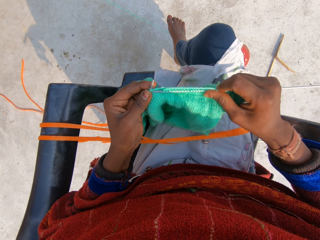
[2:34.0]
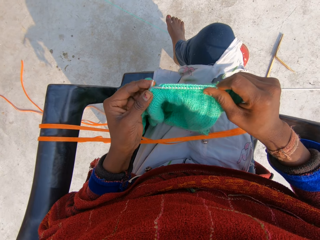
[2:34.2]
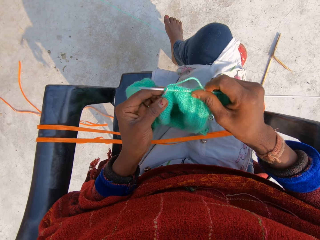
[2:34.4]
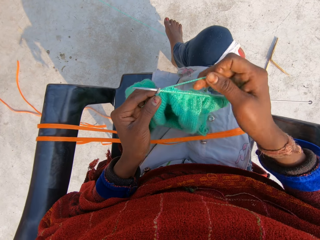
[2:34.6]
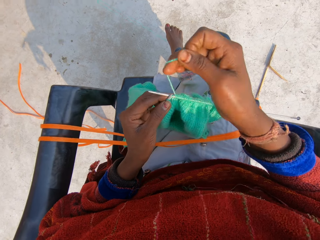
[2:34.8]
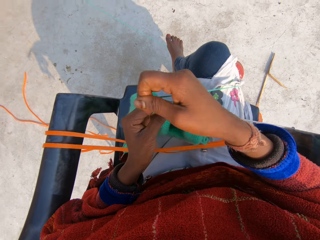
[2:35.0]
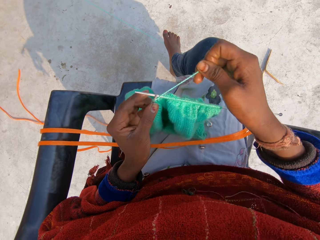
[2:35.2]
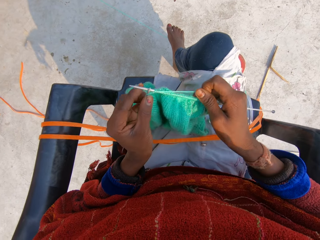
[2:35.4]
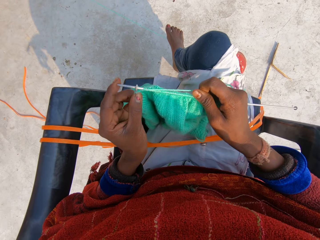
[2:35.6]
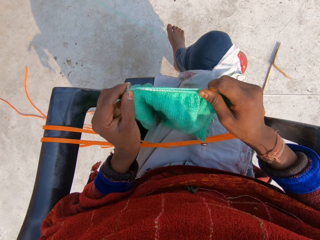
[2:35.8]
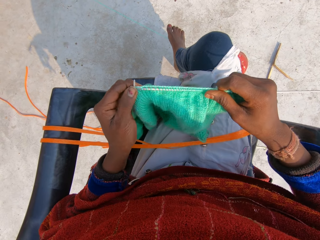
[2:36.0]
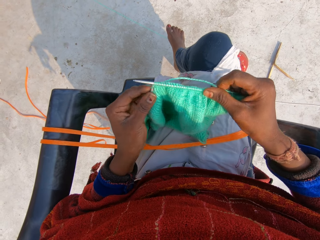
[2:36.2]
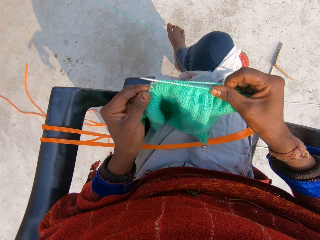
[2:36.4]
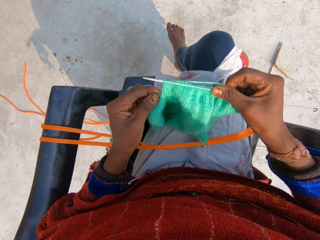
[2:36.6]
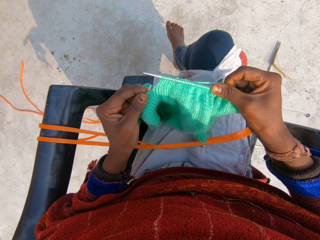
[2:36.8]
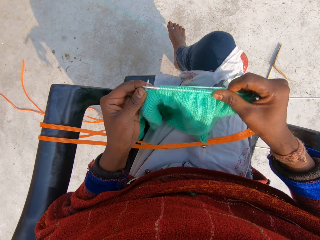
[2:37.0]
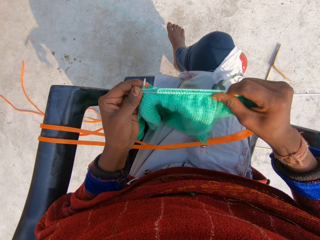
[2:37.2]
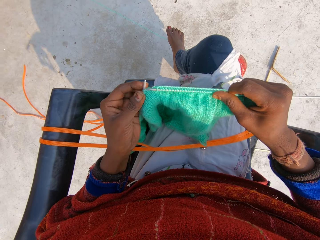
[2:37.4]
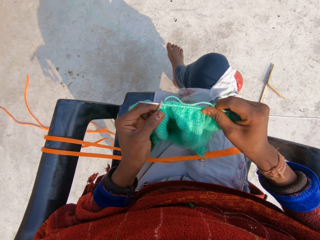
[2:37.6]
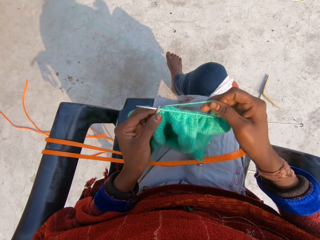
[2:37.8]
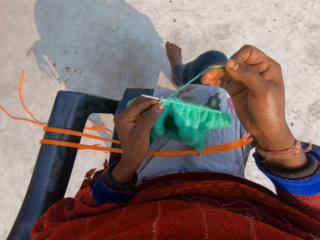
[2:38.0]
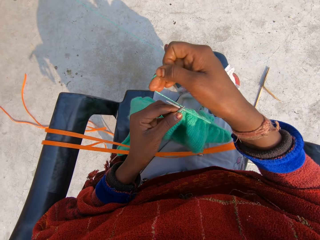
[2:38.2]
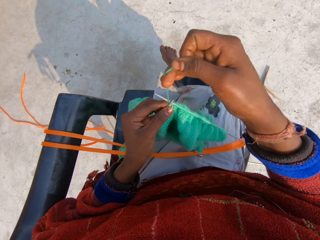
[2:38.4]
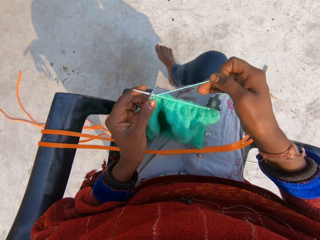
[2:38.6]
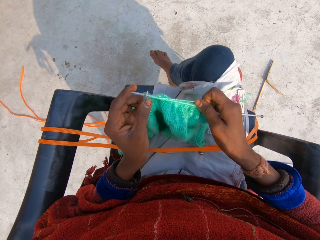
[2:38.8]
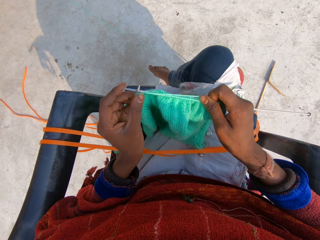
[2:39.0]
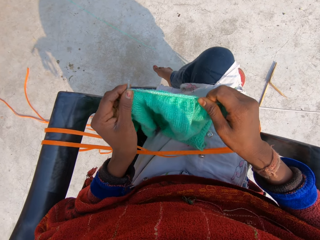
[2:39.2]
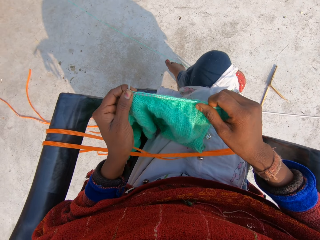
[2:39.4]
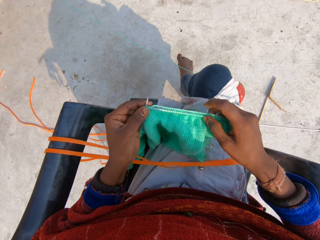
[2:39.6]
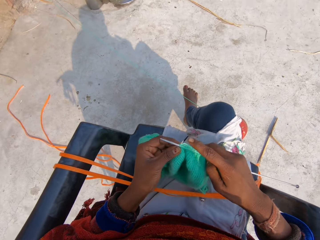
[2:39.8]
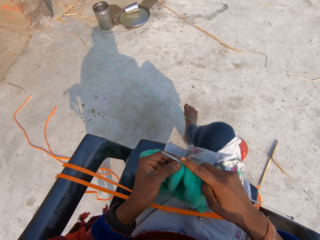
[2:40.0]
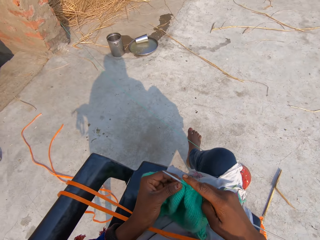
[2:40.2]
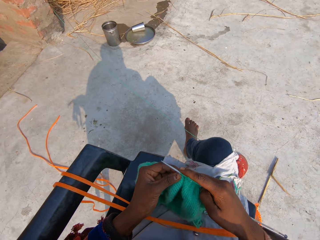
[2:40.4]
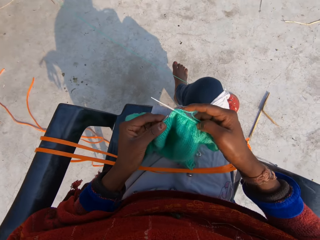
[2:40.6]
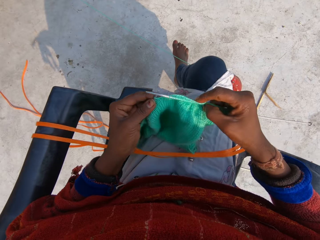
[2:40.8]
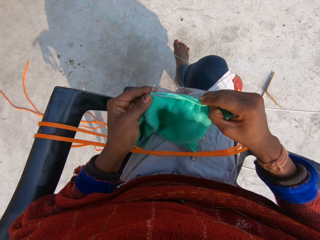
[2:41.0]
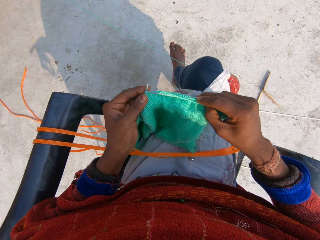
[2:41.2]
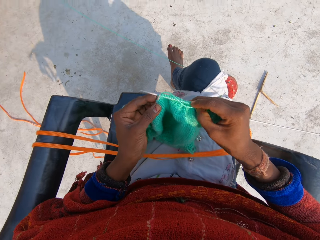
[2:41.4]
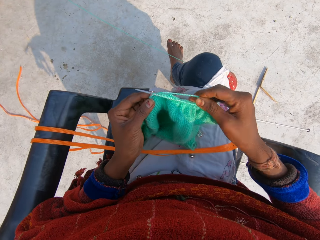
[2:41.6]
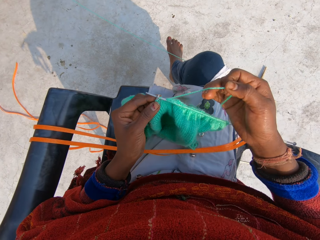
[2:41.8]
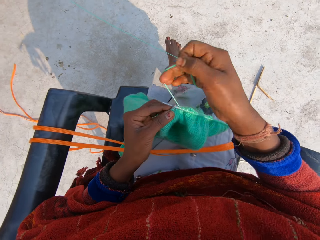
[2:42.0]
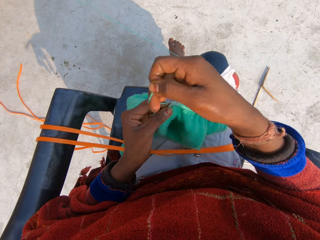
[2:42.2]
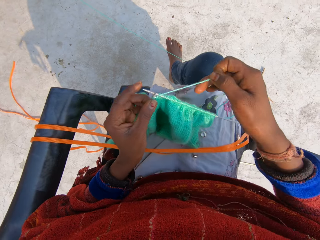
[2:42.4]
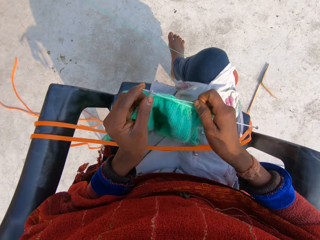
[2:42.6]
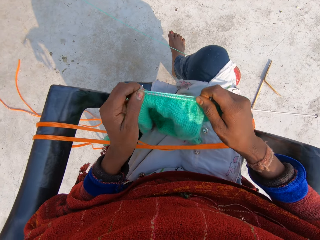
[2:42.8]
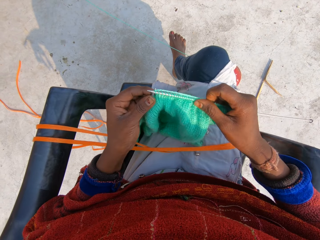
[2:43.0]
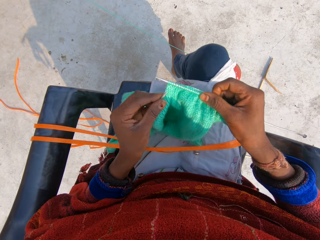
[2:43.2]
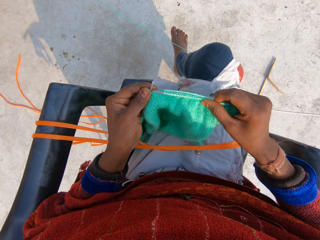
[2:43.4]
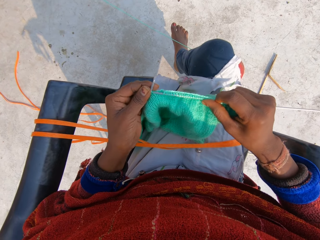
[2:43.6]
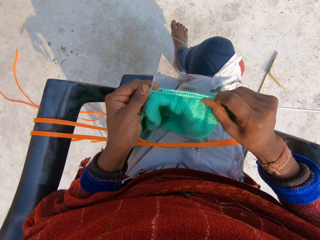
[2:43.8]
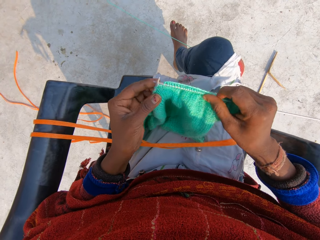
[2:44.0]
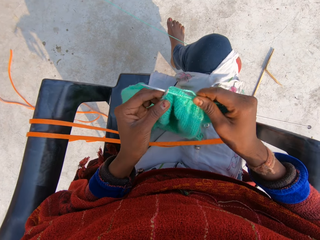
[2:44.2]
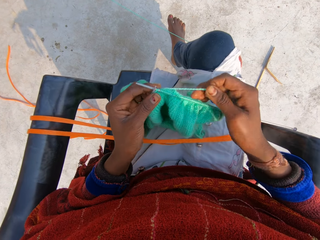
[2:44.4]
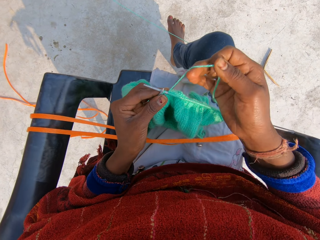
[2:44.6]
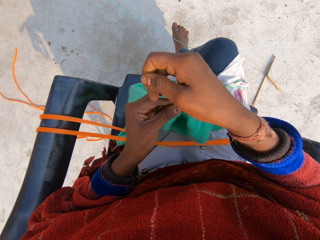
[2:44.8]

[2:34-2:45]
The camera wearer rolls the thread around the crochet. They sew the sweater. They roll the thread around the crochet. They sew the sweater. They roll the thread around the crochet. They sew the sweater.

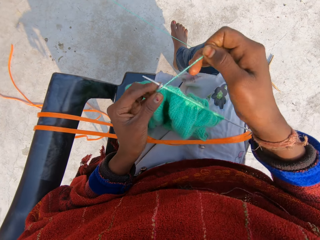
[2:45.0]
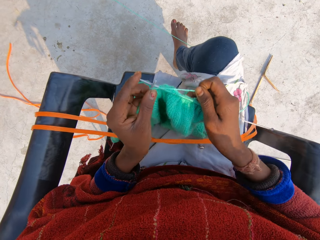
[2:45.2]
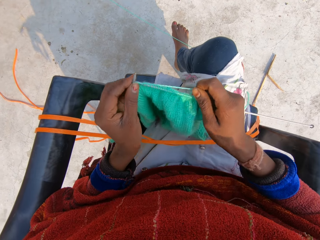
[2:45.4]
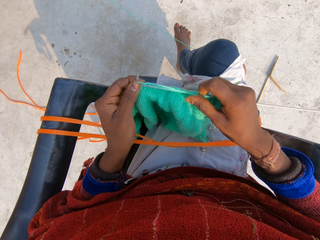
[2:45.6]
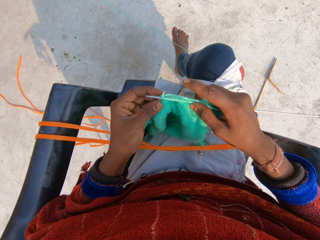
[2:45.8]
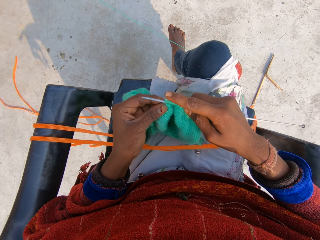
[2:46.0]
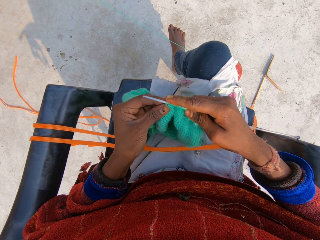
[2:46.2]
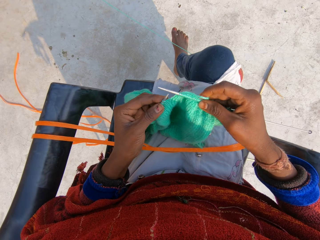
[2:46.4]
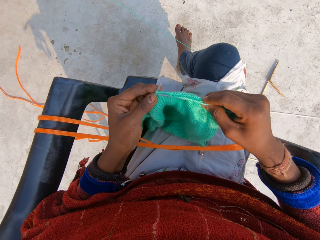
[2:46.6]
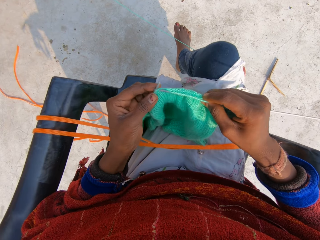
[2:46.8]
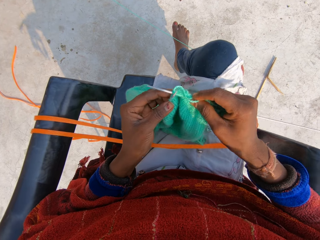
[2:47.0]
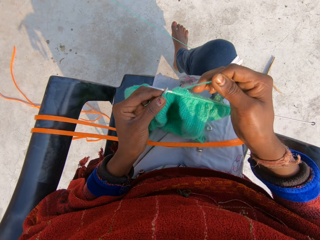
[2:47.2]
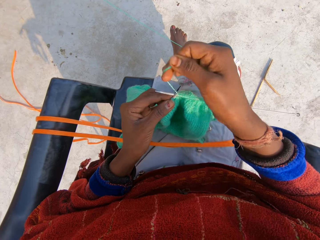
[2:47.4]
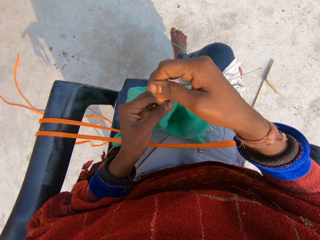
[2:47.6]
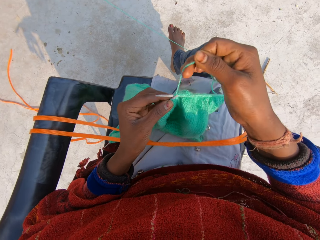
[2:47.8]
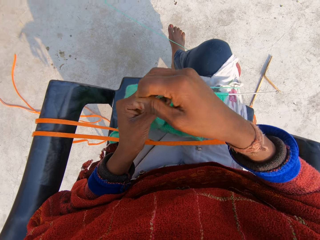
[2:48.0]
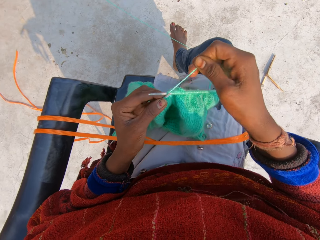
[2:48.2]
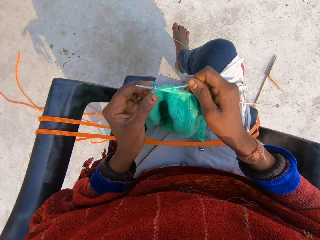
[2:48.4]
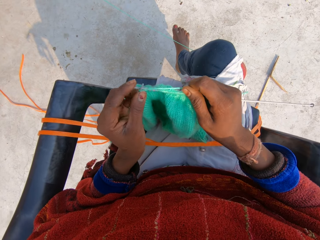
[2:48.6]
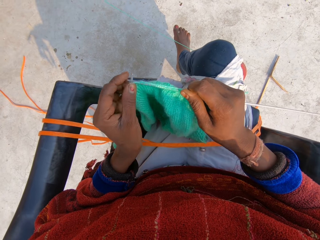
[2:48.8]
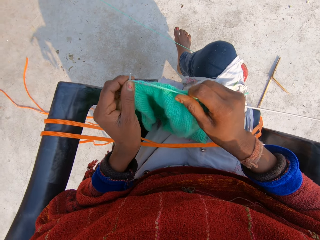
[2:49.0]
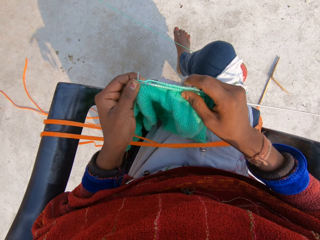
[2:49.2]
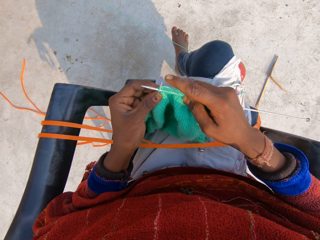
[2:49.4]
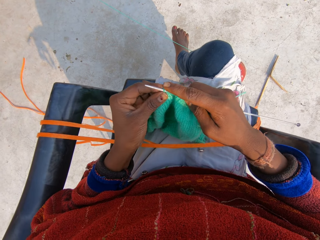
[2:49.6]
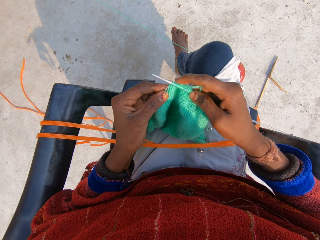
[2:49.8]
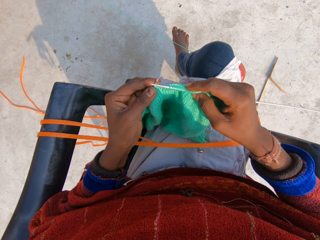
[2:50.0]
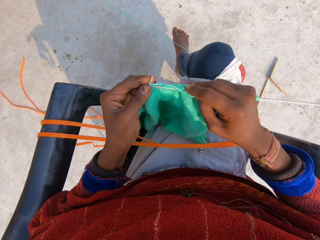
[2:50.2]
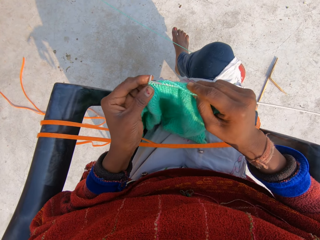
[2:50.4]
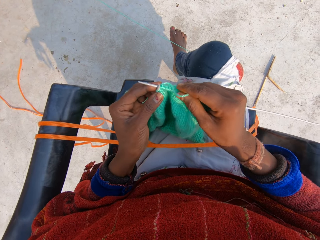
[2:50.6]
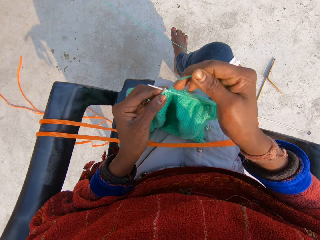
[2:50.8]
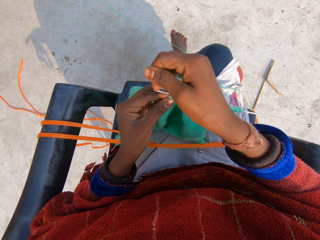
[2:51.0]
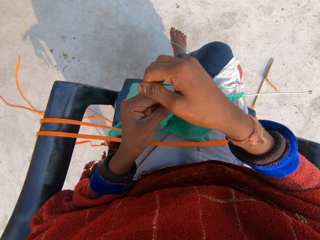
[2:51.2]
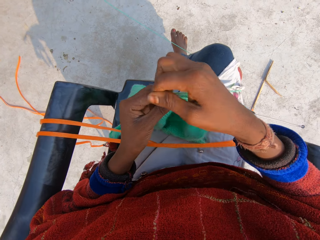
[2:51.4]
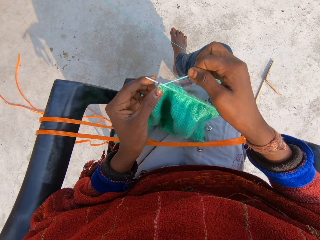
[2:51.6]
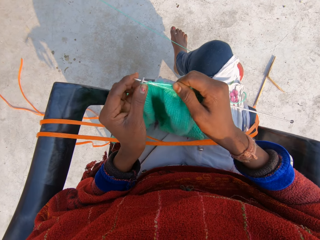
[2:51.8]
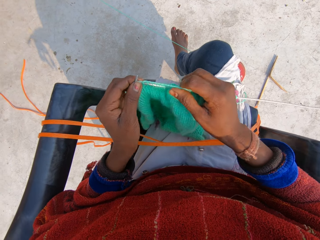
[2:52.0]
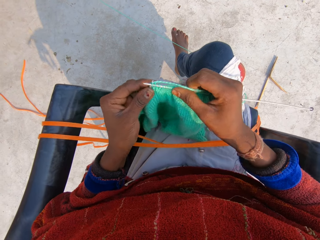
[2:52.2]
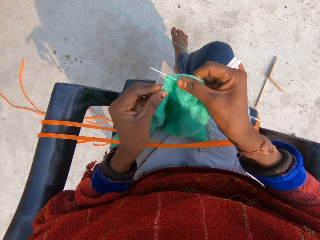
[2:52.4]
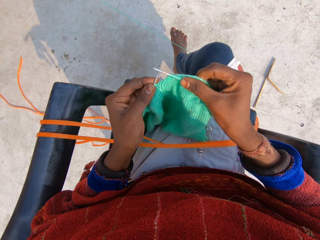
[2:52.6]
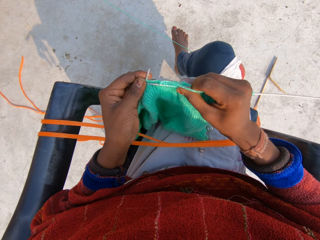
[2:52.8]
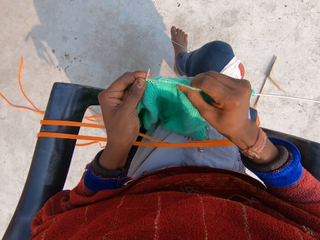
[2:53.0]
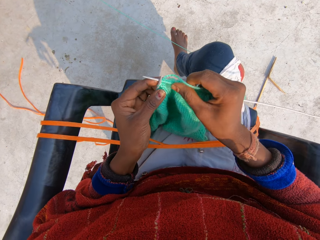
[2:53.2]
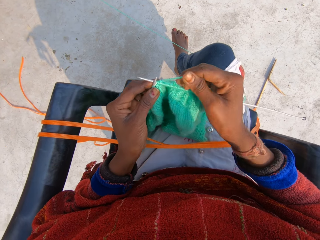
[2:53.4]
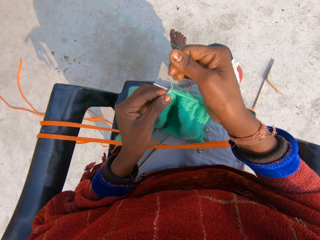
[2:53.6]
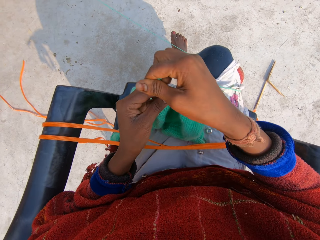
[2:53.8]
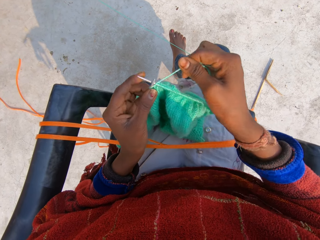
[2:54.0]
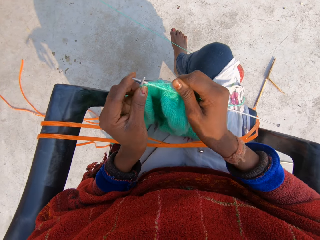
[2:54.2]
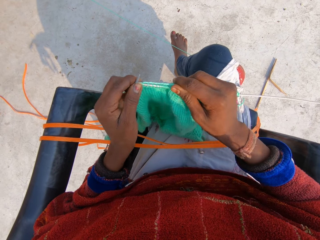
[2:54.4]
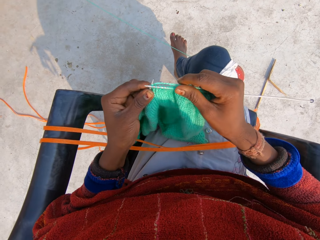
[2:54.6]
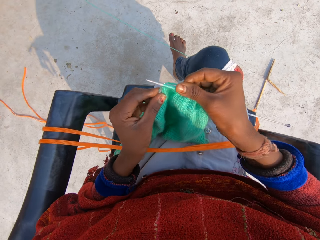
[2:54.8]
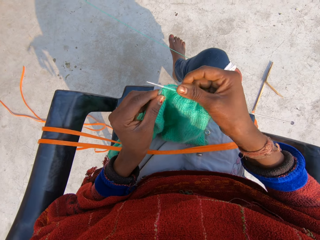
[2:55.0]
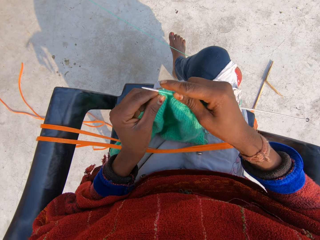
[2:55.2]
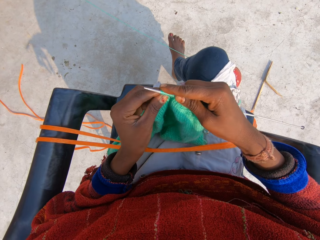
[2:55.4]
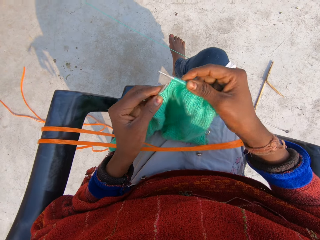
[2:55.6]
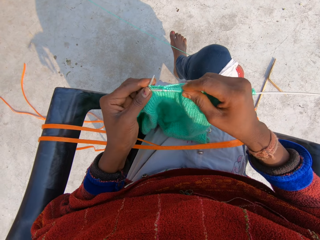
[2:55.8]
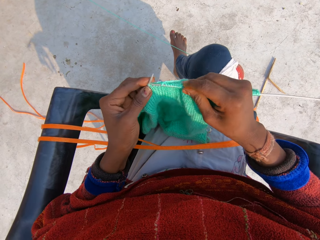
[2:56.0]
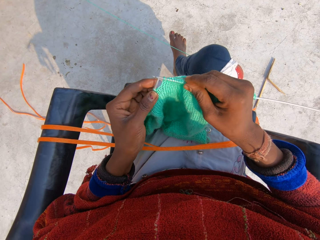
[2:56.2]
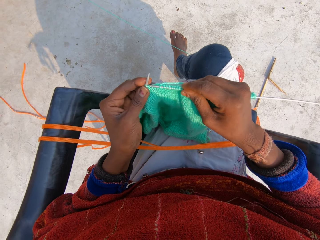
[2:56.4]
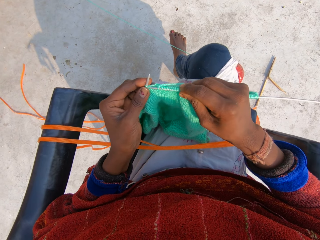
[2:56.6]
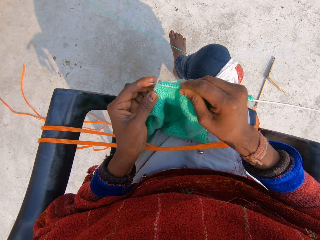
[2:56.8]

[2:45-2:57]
The camera wearer rolls the thread around the crochet. They sew the sweater. They roll the thread around the crochet. They sew the sweater. They roll the thread around the crochet. They continue to knit blue material. They sew the sweater. They roll the thread around the crochet. They sew the sweater.
